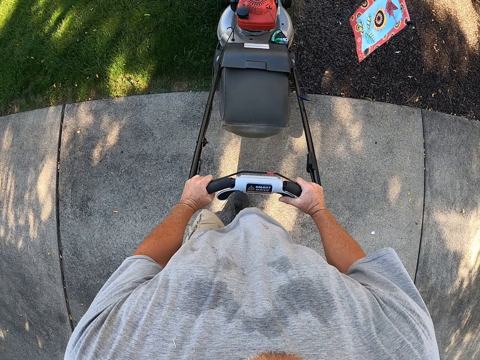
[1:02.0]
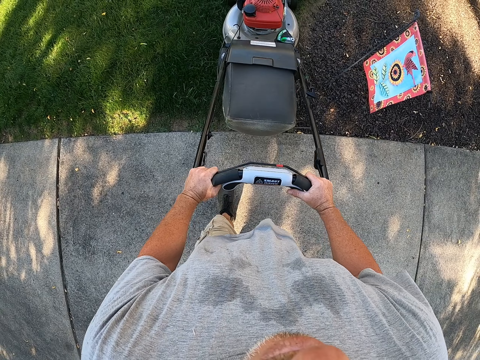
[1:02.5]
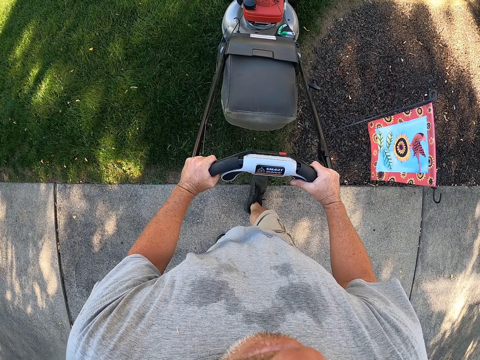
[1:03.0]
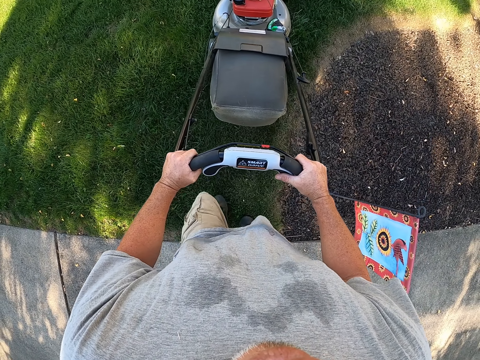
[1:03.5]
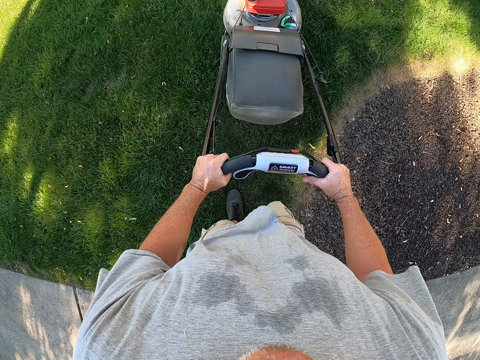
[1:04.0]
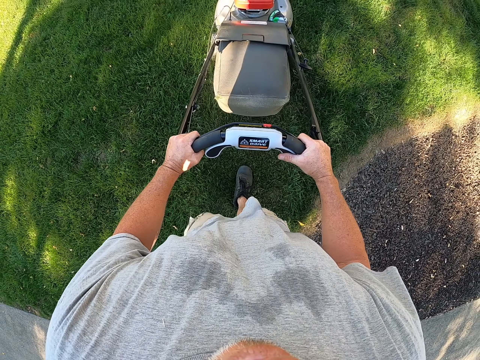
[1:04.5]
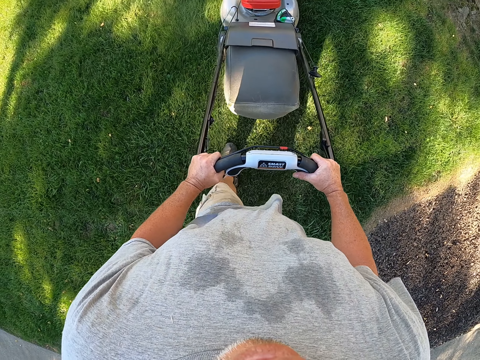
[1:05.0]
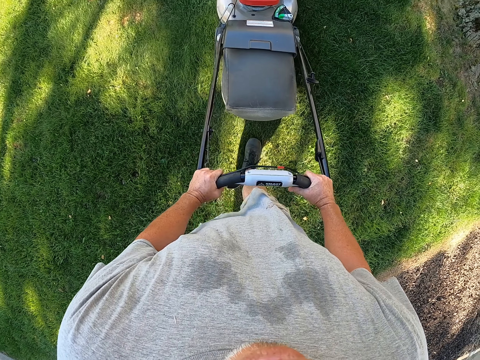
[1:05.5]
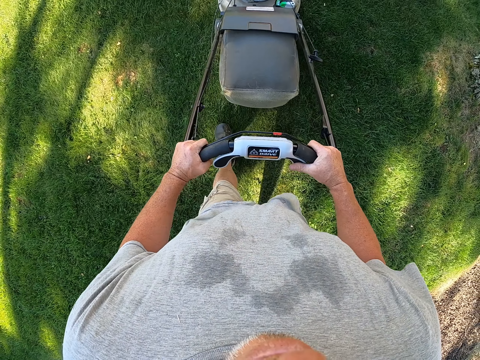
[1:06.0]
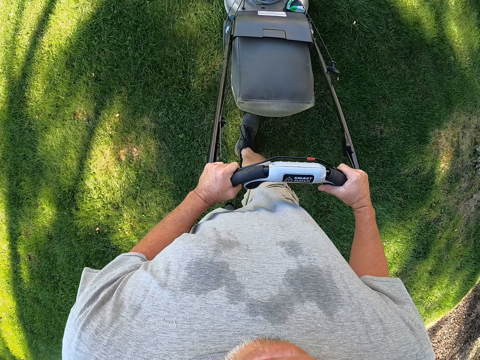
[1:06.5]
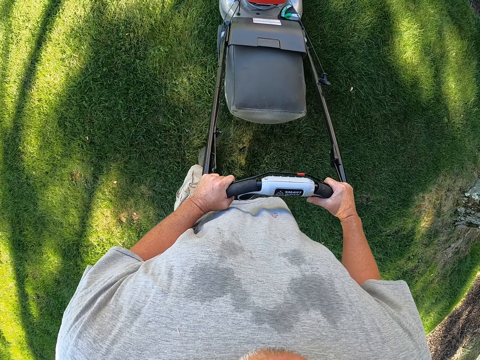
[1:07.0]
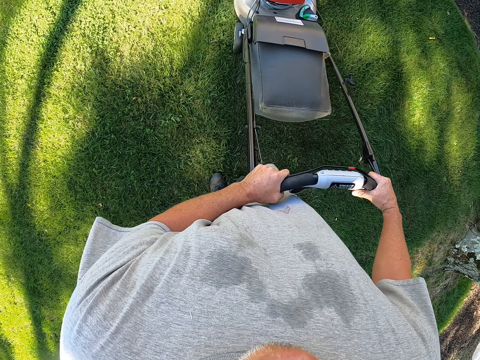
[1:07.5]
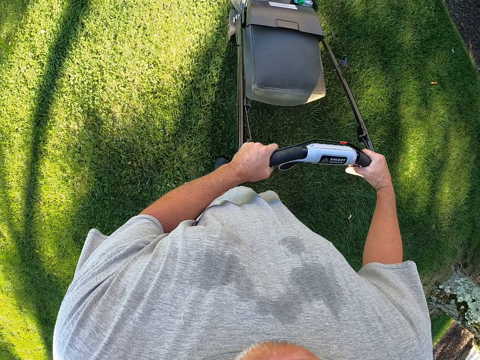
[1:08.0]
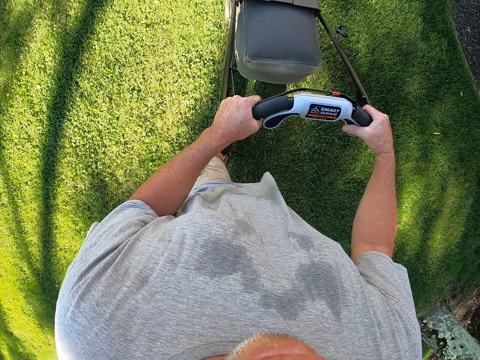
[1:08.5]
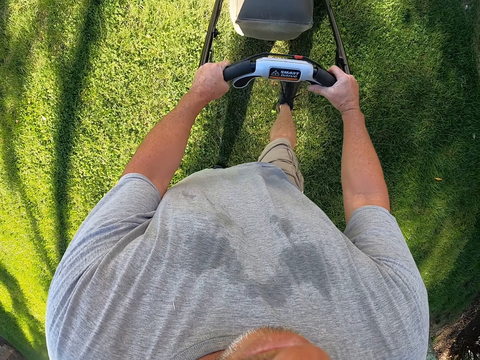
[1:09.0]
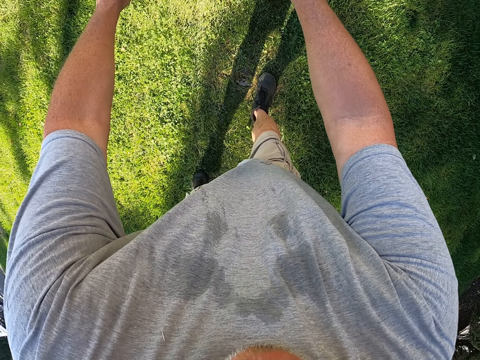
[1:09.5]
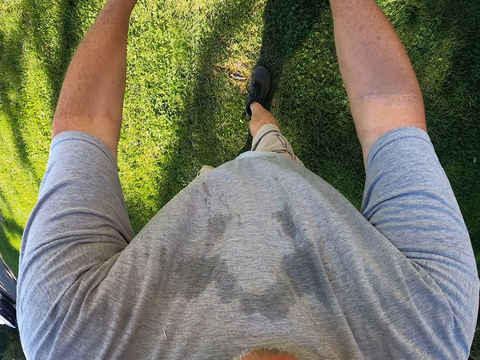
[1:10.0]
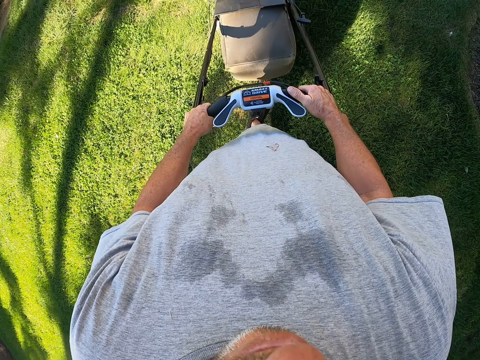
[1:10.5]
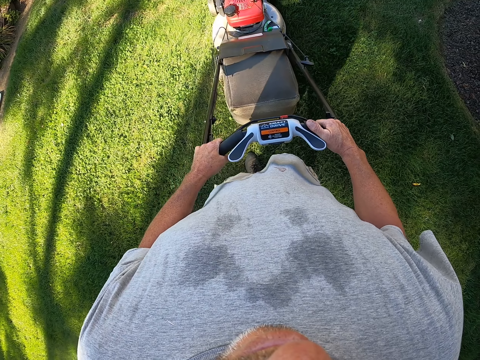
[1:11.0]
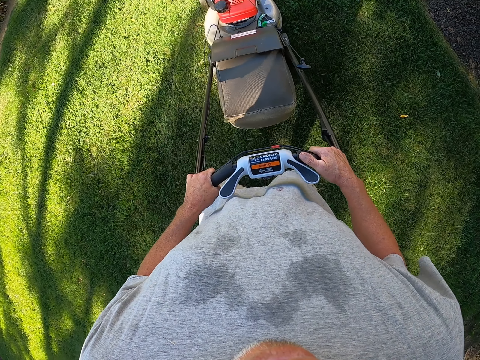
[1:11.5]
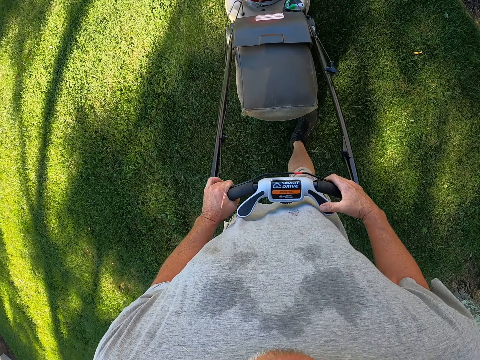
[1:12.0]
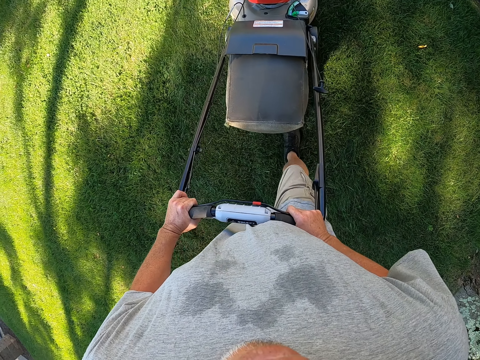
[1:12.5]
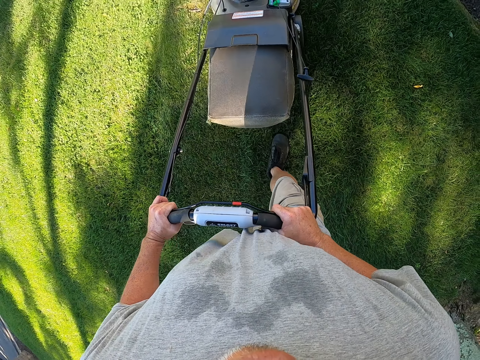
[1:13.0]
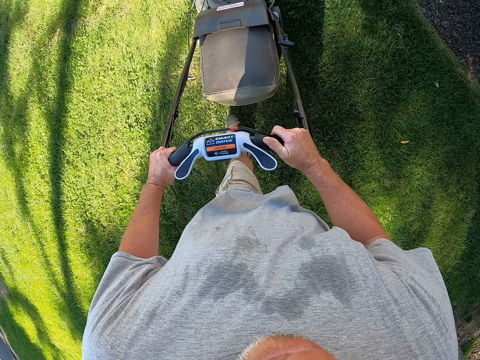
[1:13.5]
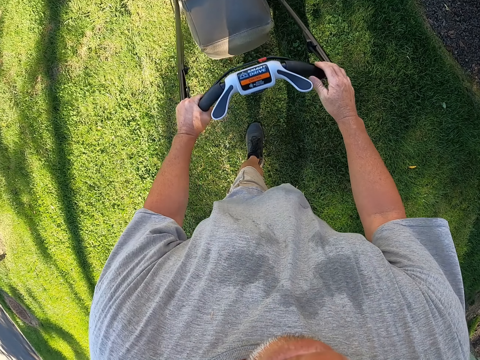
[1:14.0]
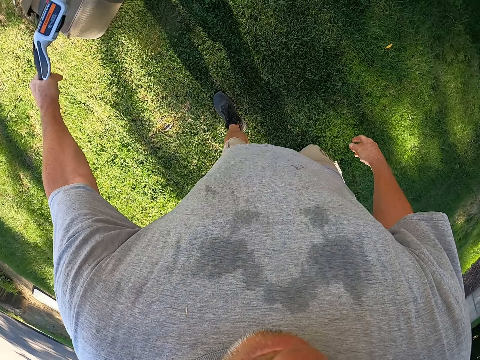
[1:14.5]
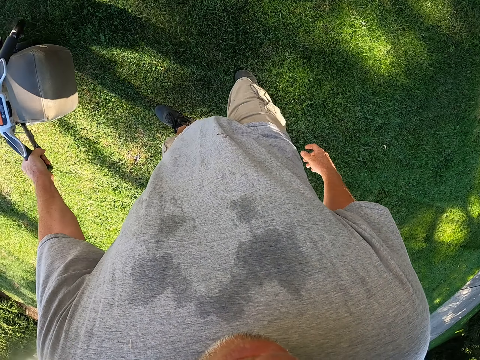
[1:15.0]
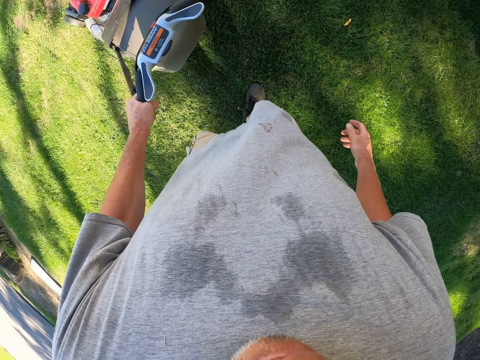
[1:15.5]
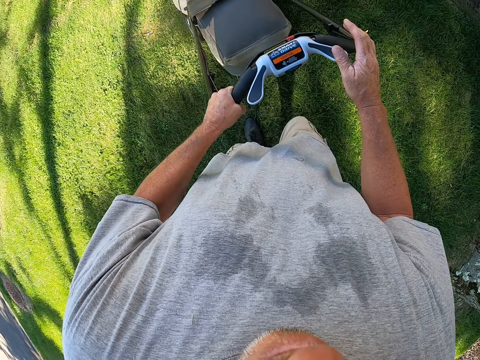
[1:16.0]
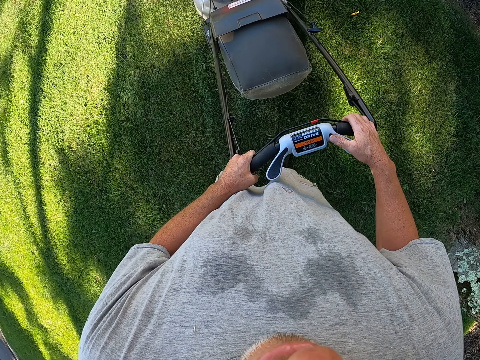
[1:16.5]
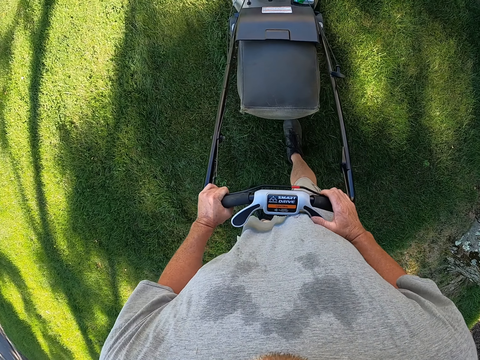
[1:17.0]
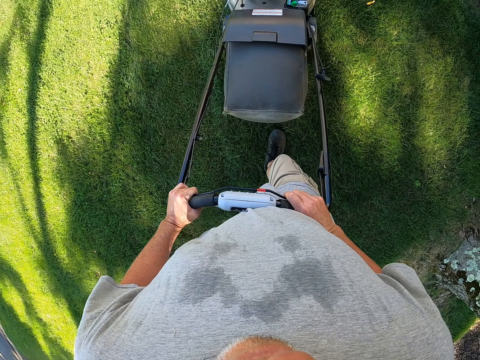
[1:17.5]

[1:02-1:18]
The camera wearer pushes the lawn mower to the grass area. They trim the grass with the lawn mower on the compound. They reverse the lawnmower. They trim the grass on the compound. They reverse the lawnmower.

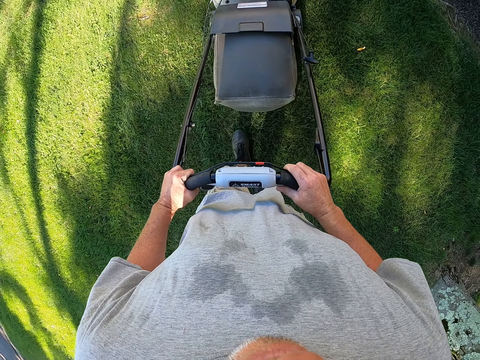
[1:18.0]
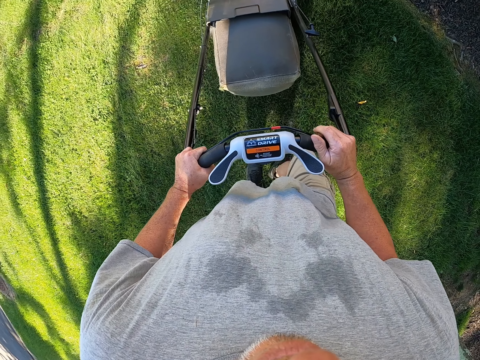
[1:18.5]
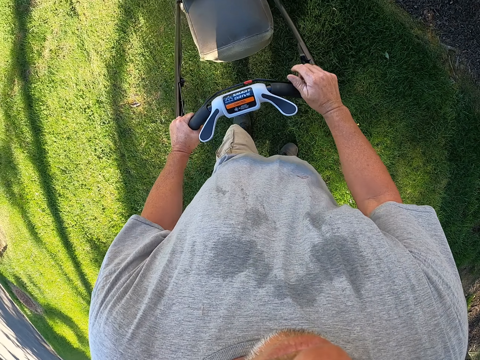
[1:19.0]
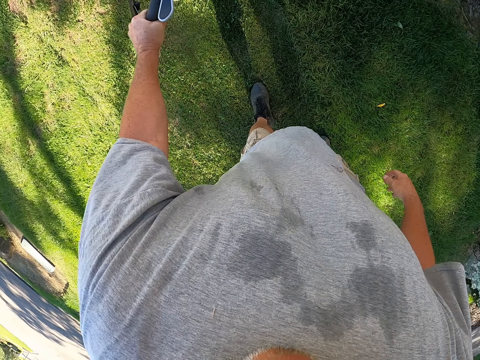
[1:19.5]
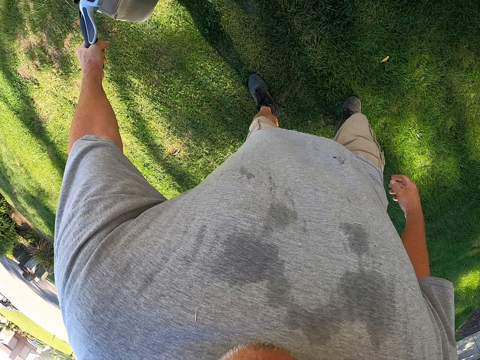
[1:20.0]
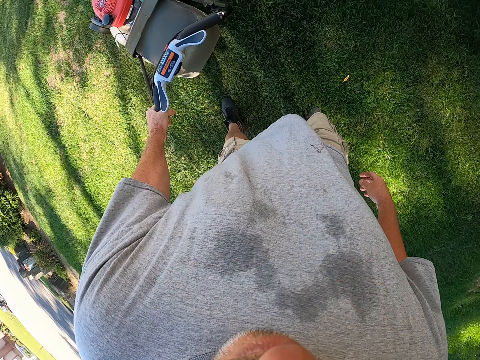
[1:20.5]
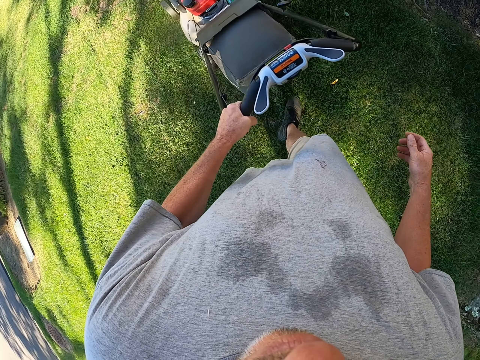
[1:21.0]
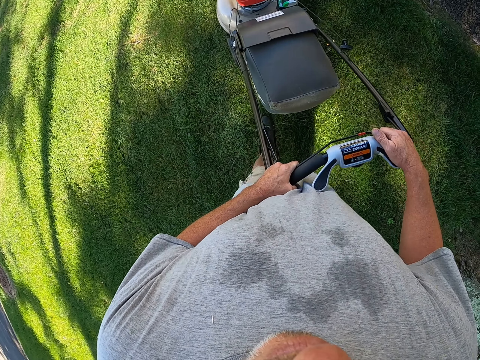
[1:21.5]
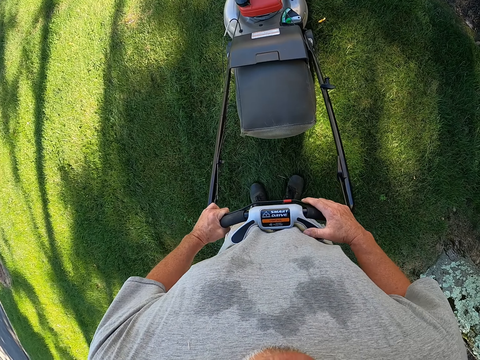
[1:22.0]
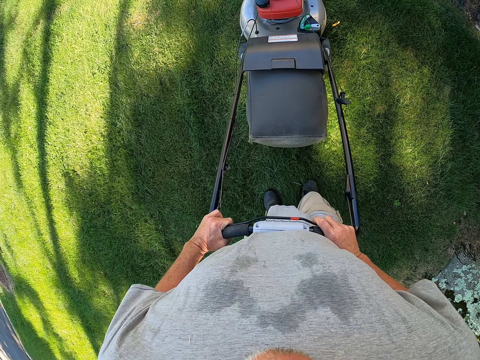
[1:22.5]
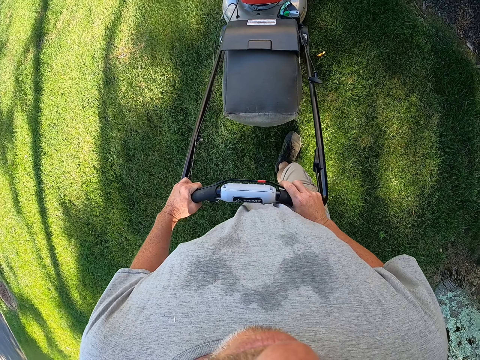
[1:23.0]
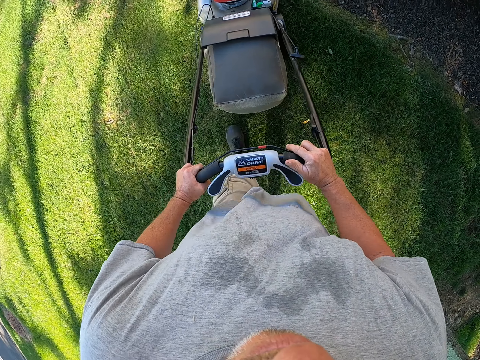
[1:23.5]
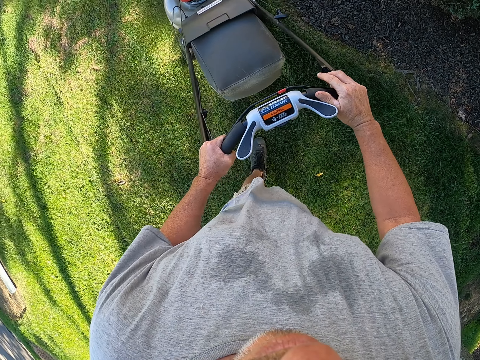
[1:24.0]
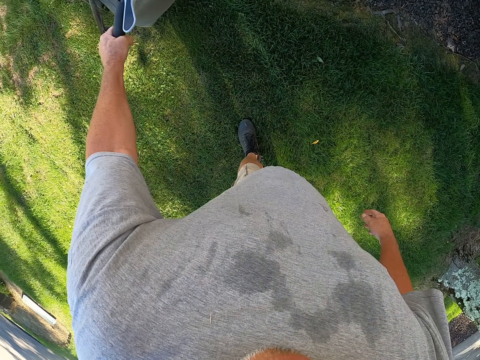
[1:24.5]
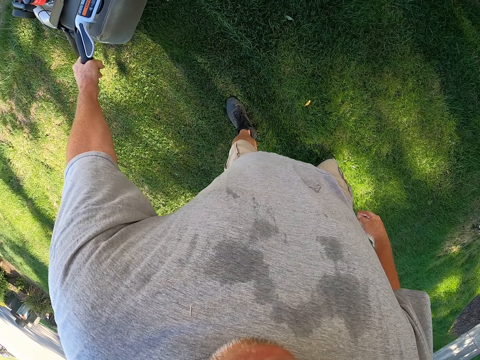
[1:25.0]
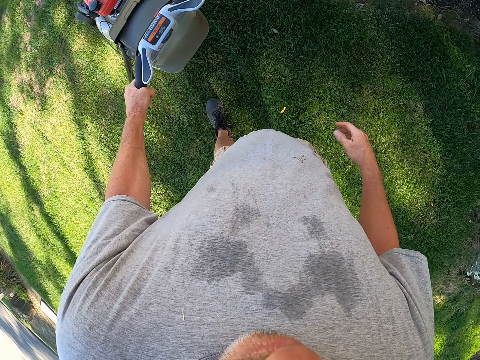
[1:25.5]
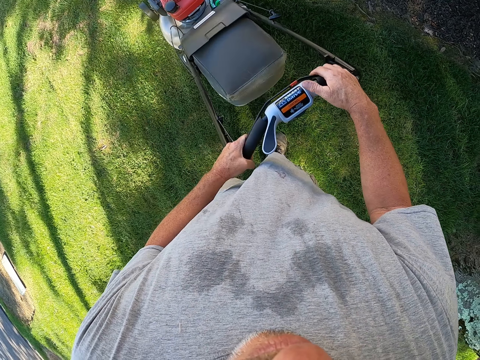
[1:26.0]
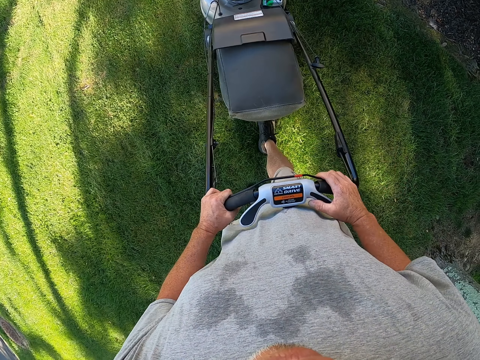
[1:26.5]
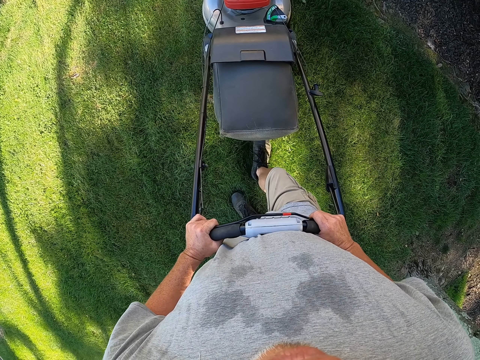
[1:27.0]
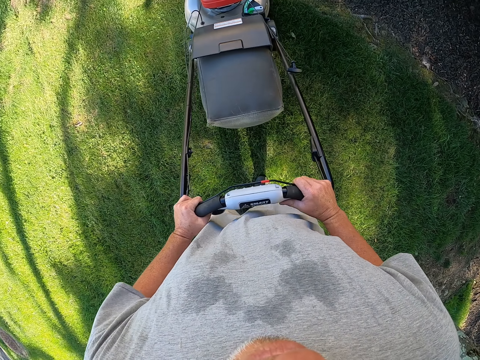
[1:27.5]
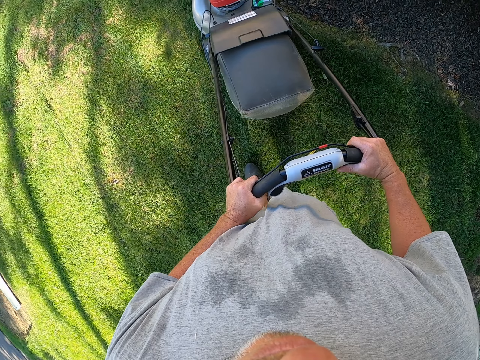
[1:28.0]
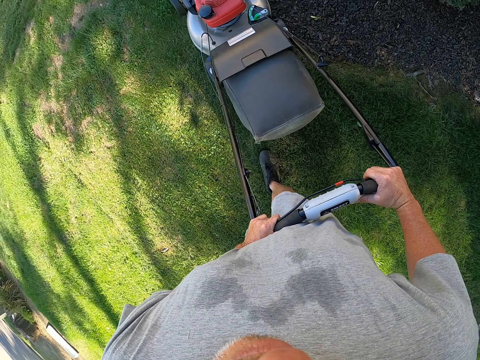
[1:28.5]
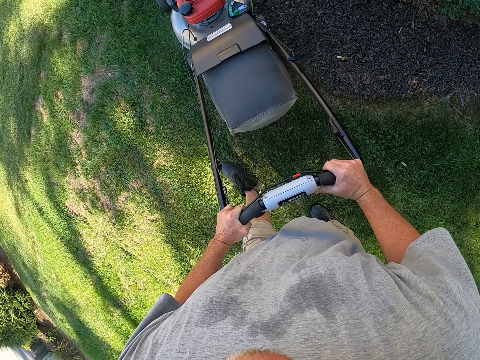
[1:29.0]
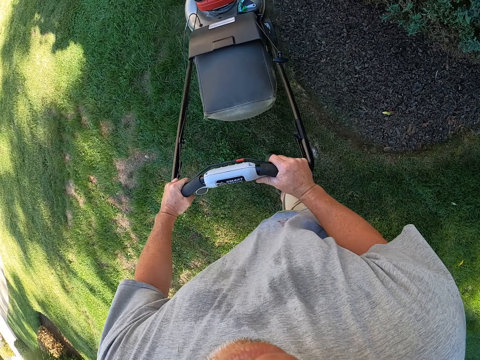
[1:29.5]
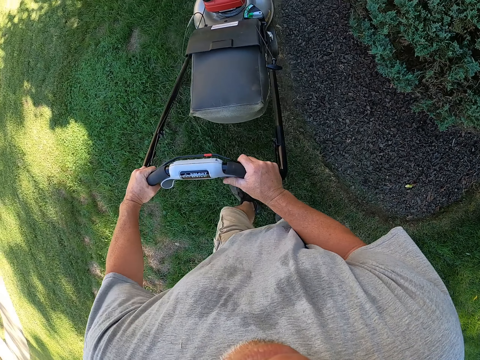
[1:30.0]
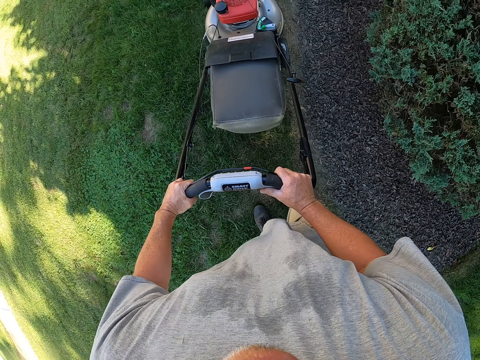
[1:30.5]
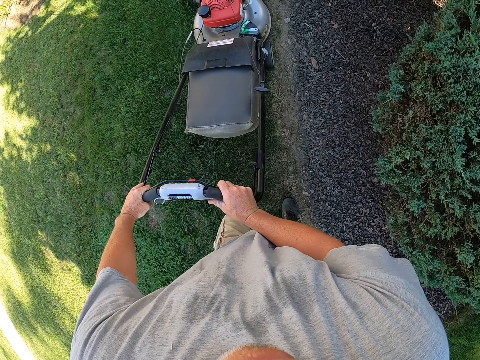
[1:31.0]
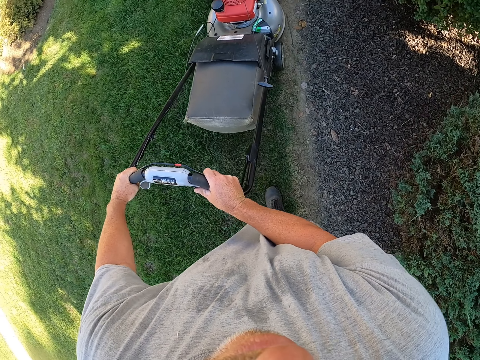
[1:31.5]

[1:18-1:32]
The camera wearer trims grass on the compound. They reverse the lawnmower. They trim the grass on the compound. They reverse the lawnmower. They trim the grass on the compound.
